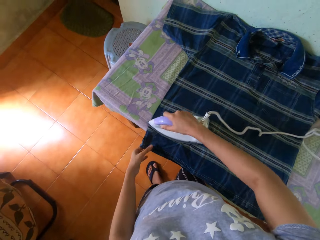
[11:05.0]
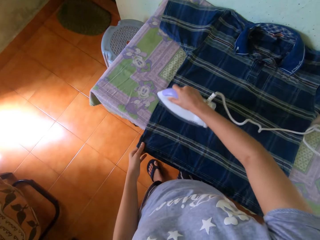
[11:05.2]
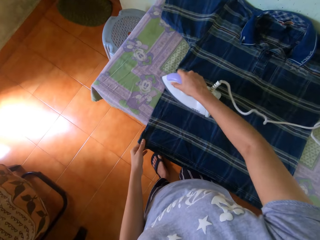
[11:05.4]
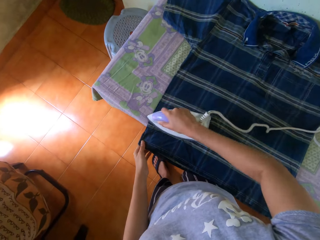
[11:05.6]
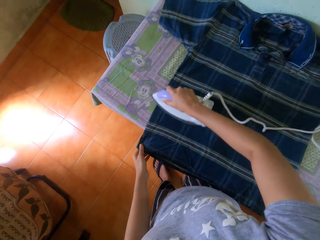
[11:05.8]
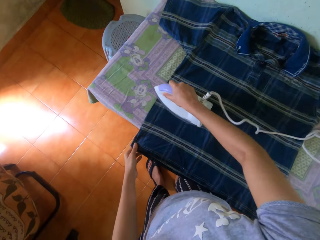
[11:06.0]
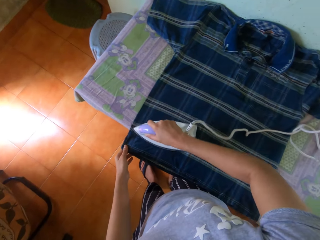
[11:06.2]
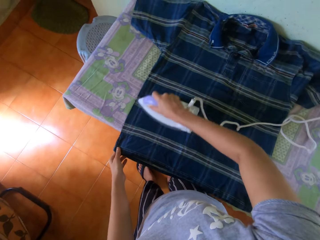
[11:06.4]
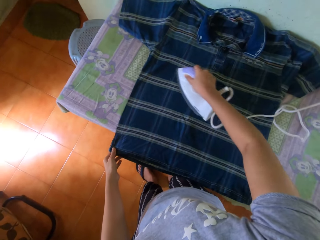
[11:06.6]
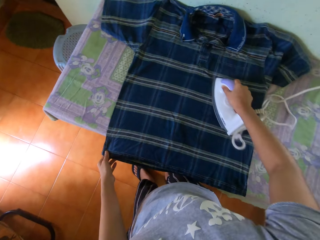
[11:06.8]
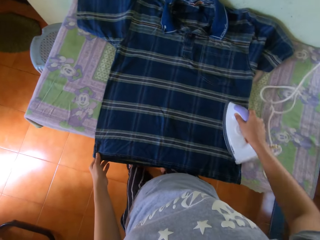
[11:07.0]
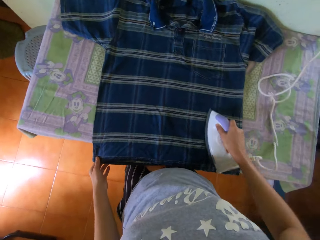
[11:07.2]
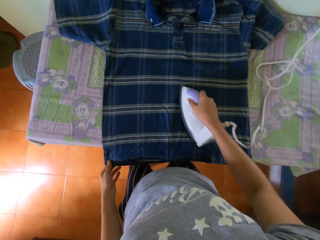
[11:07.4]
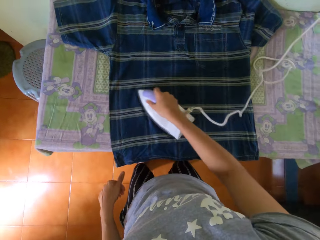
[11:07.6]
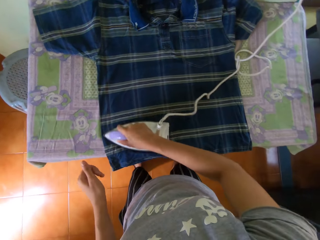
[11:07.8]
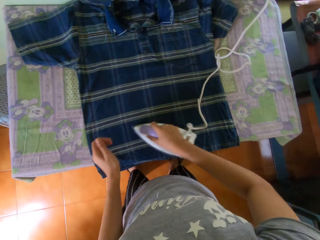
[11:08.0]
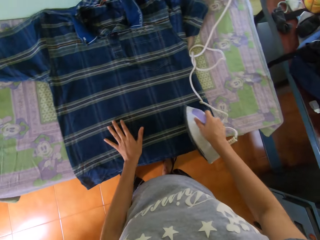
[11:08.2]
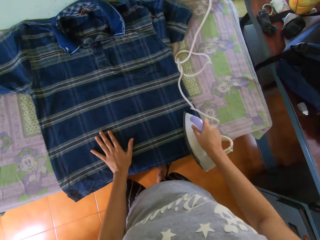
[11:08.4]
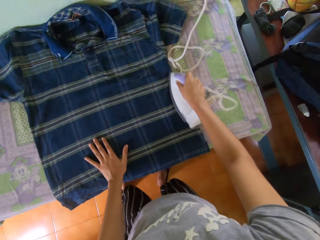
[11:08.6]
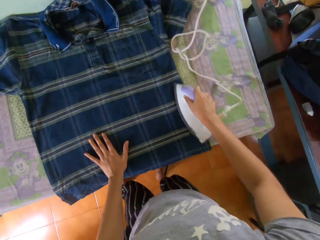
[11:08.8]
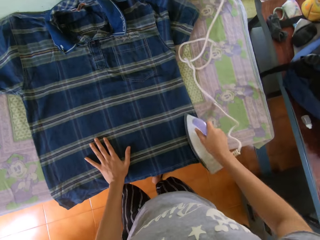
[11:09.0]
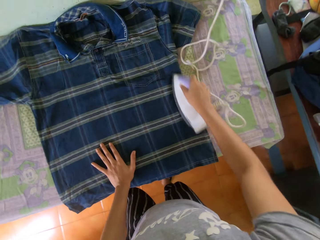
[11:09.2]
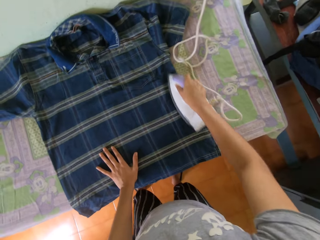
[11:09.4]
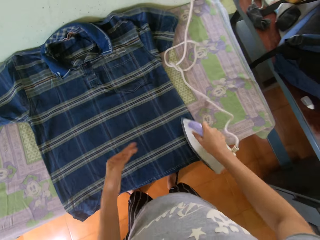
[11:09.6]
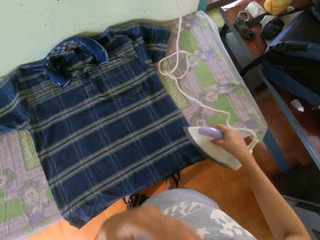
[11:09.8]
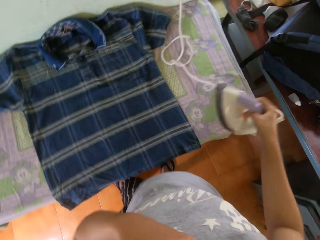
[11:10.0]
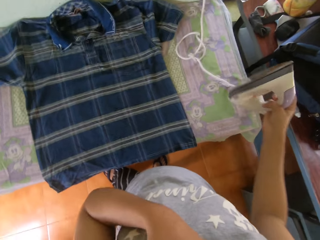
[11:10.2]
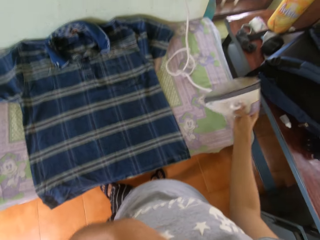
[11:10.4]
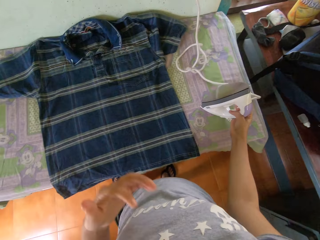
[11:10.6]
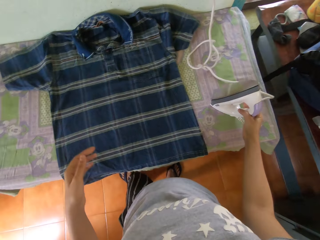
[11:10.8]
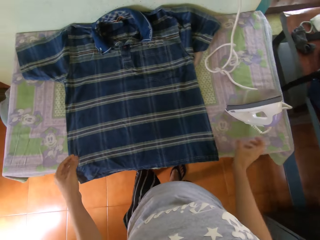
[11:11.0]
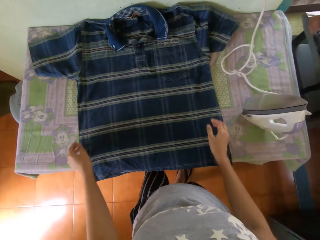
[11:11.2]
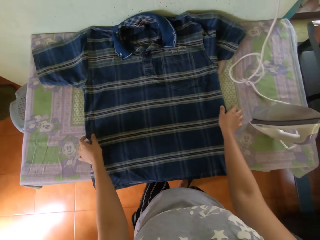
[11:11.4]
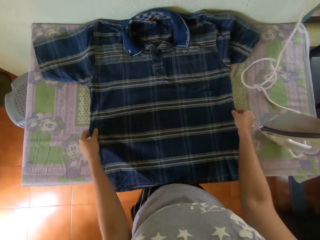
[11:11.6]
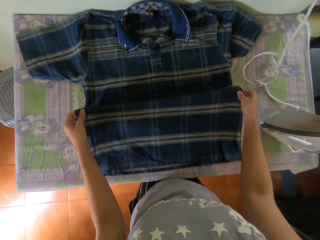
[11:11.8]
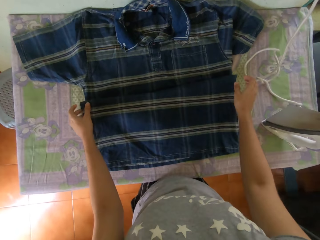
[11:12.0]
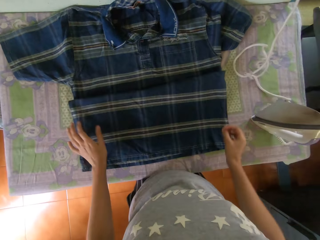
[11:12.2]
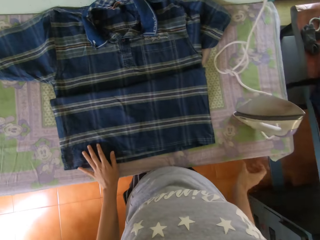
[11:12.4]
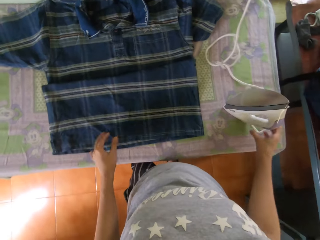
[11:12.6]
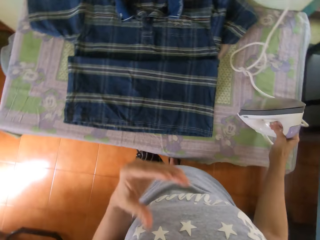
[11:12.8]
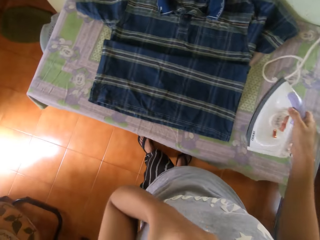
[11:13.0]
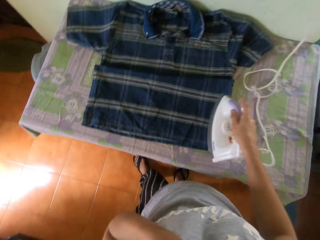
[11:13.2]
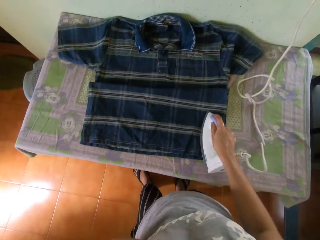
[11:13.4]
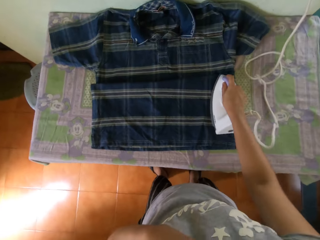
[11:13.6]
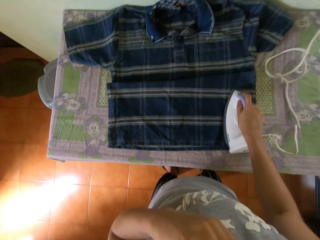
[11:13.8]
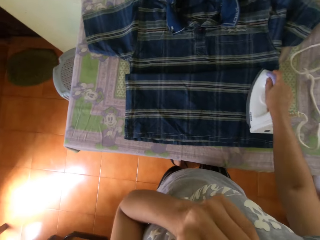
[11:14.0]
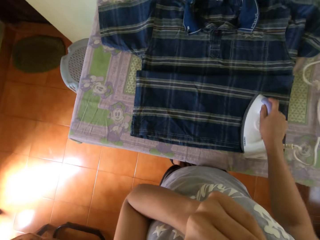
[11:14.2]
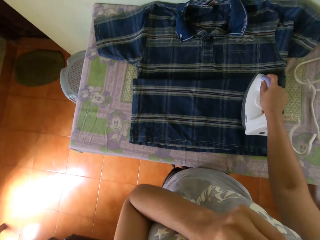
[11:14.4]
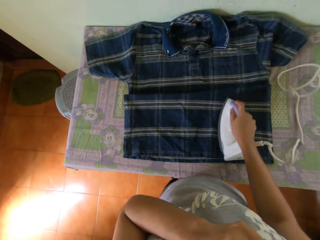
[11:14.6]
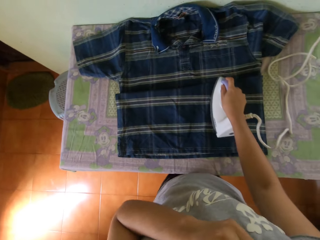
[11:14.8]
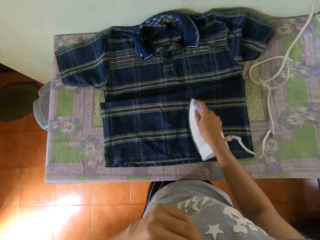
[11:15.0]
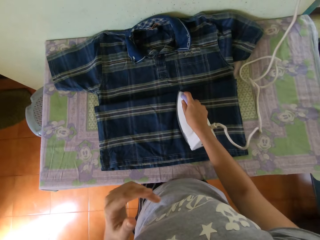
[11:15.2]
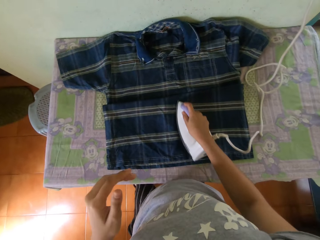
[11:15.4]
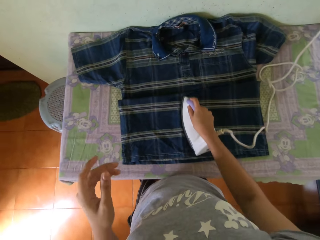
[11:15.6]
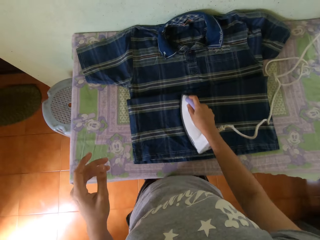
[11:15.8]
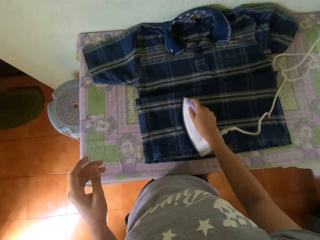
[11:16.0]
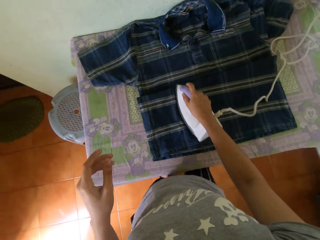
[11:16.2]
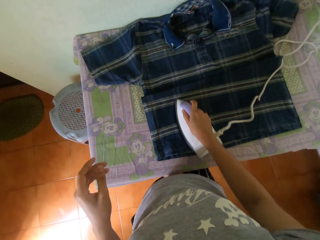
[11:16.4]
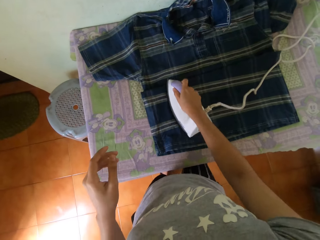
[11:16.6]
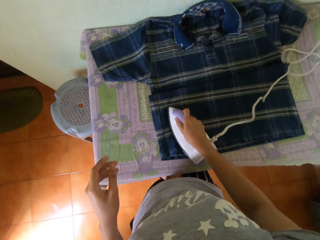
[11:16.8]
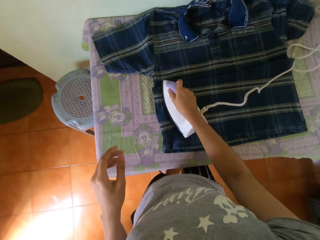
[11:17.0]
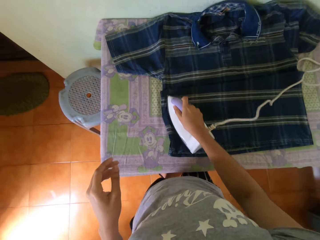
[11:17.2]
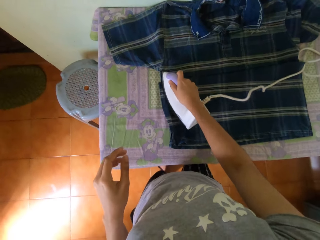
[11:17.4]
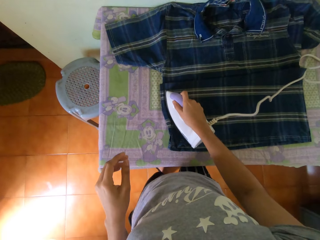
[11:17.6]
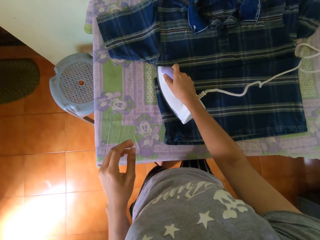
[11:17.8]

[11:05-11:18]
The camera wearer holds the shirt on the ironing-board with his left hand. He removes his left hand from the shirt on the ironing-board. He places his left hand on the shirt on the ironing-board. He adjusts the camera on his head with his left hand. He drops the iron in his right hand on the ironing-board. He places the shirt on the table. He adjusts the shirt on the ironing-board with his hands. He pushes the shirt. He picks up the iron from the ironing-board with his right hand. He adjusts the camera on his head with his left hand. He presses the shirt on the ironing-board with the iron in his right hand.

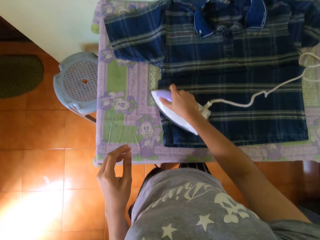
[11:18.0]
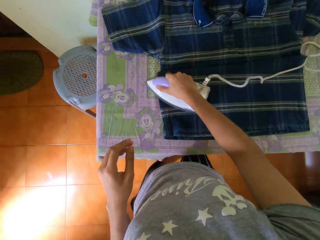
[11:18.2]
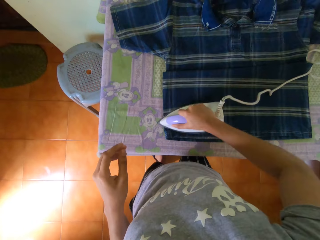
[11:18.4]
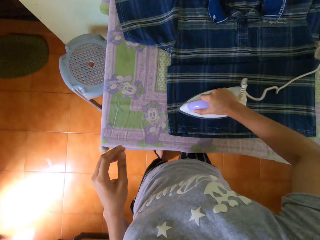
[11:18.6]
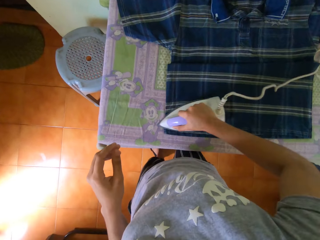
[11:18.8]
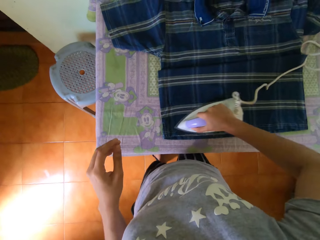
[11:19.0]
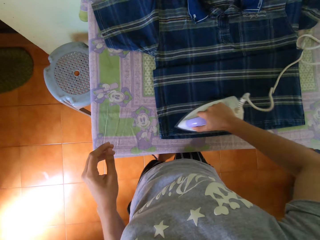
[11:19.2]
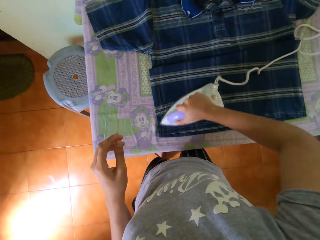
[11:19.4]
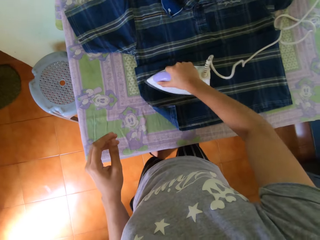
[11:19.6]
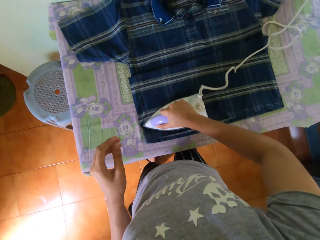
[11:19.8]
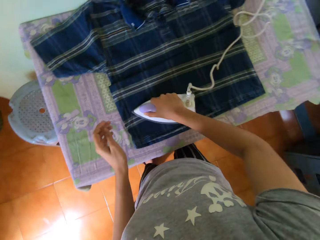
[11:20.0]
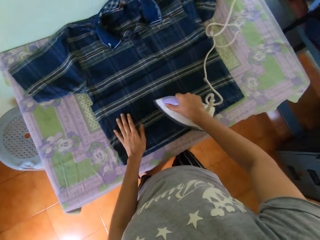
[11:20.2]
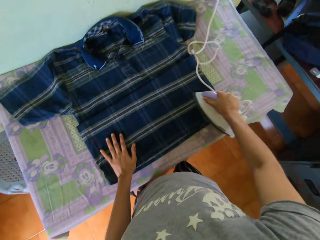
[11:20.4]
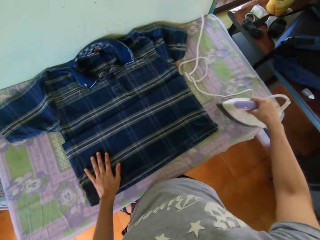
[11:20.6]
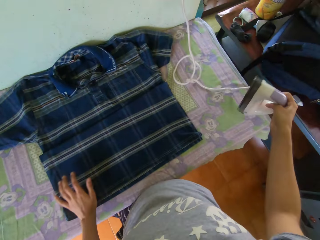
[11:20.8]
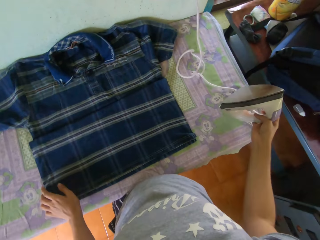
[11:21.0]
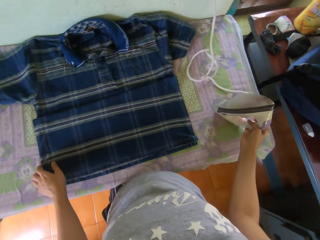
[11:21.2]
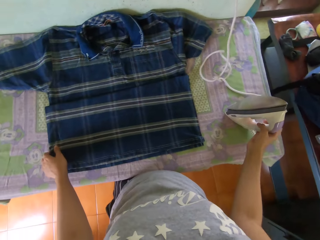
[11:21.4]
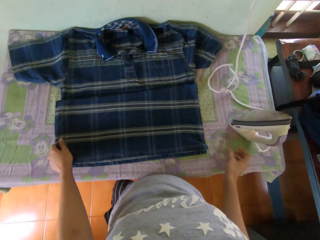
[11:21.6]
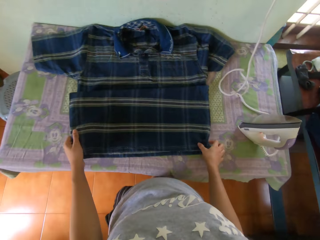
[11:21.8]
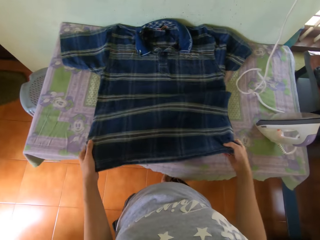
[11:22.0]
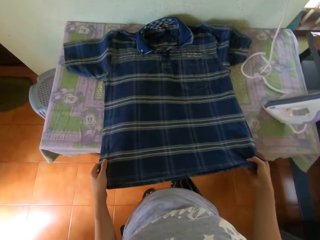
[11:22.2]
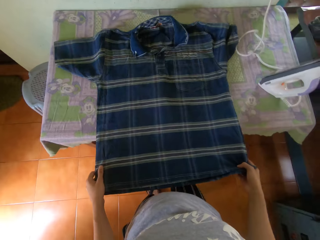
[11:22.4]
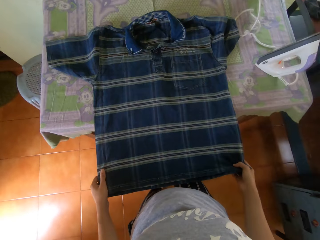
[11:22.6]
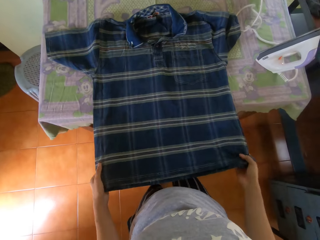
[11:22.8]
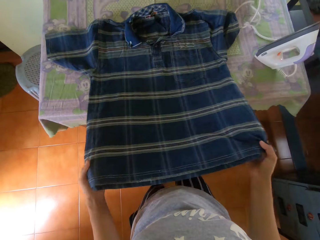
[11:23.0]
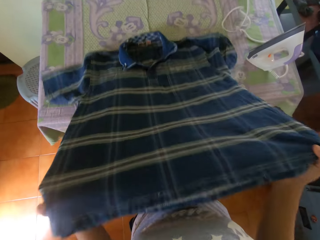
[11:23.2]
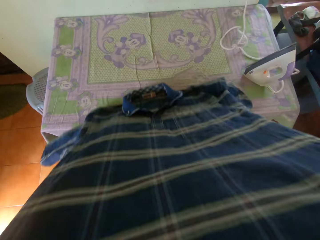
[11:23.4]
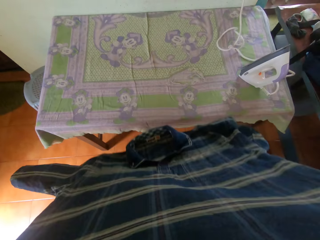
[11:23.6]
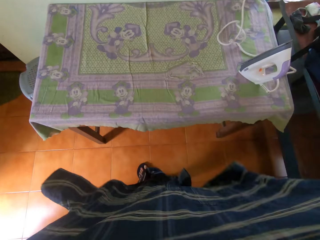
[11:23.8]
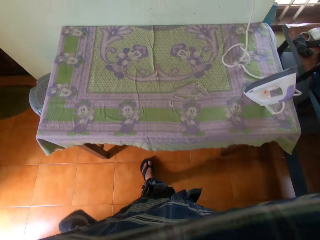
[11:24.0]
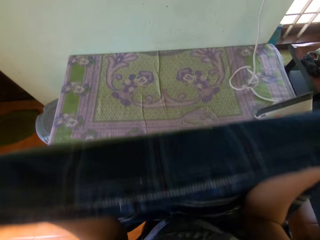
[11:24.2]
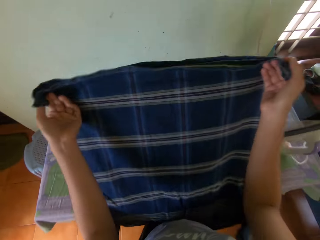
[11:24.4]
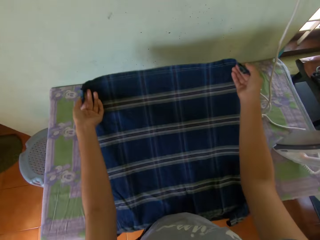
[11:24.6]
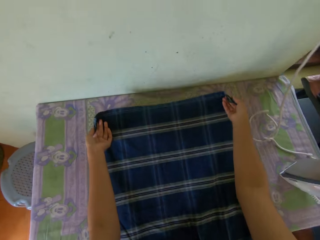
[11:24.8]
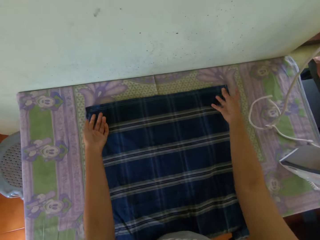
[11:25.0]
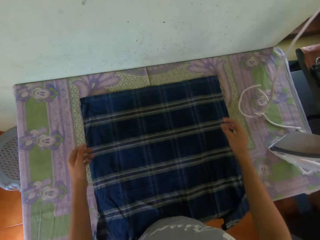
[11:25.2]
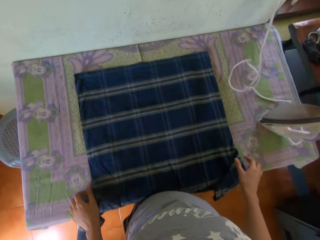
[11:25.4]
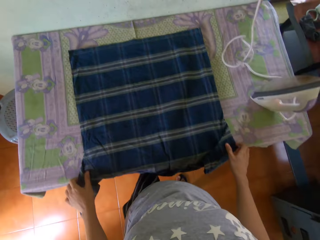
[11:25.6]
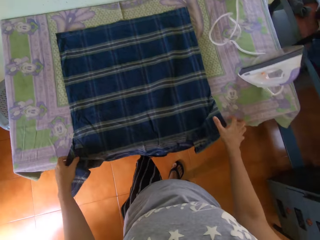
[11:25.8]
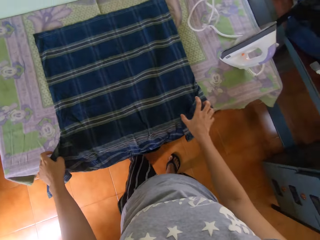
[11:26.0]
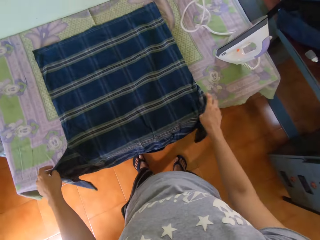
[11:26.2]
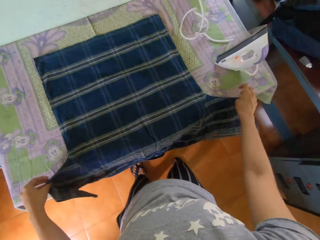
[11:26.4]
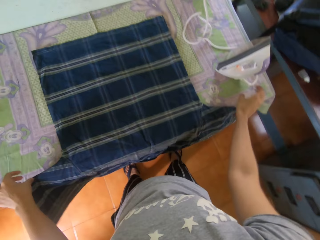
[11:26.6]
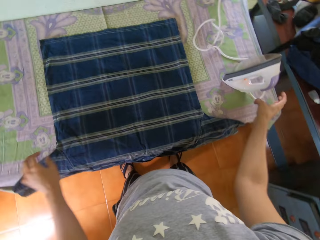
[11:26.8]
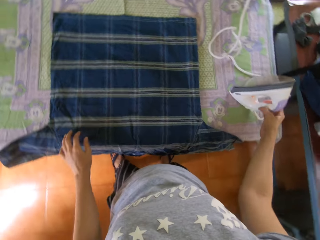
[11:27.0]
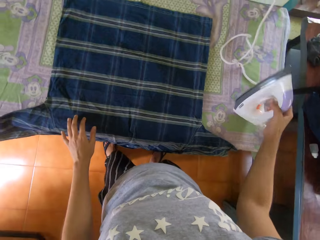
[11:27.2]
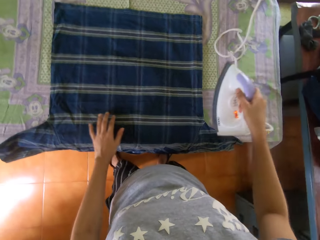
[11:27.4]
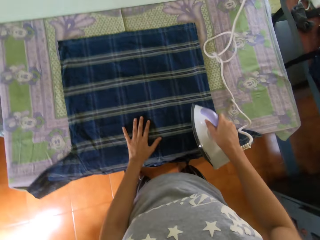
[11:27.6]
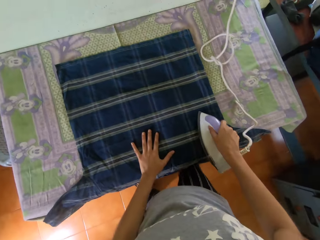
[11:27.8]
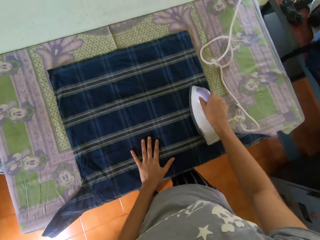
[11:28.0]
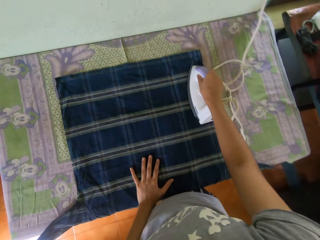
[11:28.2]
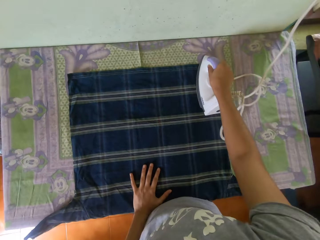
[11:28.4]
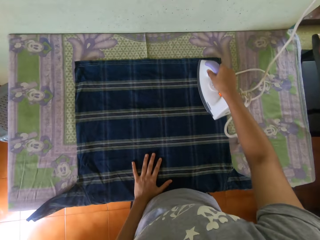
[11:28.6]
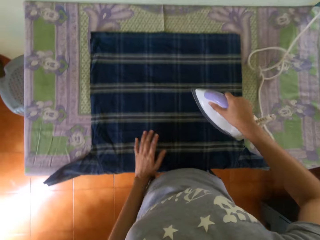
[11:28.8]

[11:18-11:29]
The camera wearer places his left hand on the shirt on the ironing-board. He drops the iron in his right hand on the ironing-board. He picks up the shirt on the ironing-board with his hands. He pulls the shirt. He flips the shirt in his hands on the ironing-board. He lifts the shirt and places the shirt on the table. He adjusts the shirt on the ironing-board with his hands. He picks up the iron from the ironing-board with his right hand. He places his left hand on the shirt on the ironing-board. He presses the shirt on the ironing-board with the iron in his right hand.
